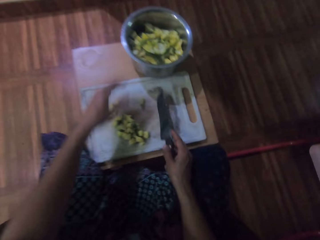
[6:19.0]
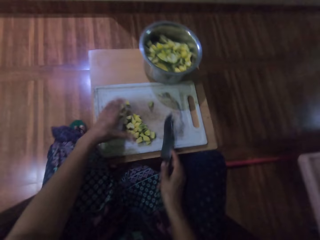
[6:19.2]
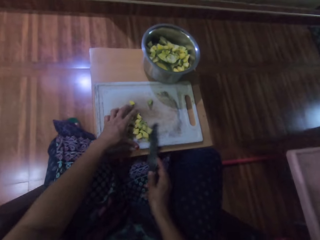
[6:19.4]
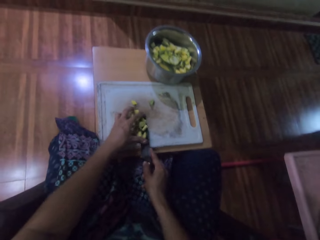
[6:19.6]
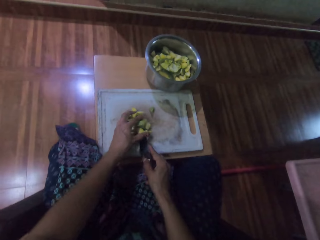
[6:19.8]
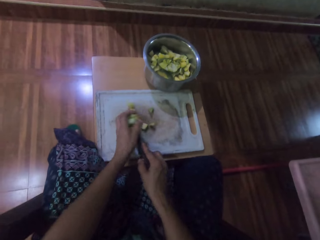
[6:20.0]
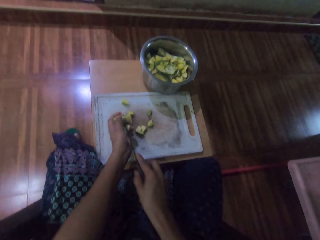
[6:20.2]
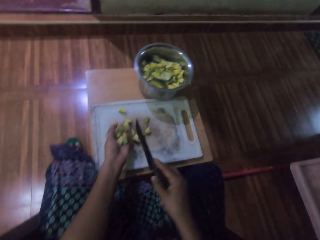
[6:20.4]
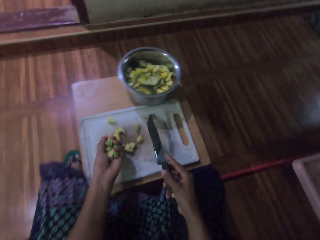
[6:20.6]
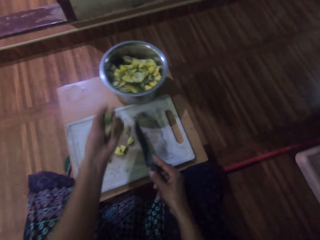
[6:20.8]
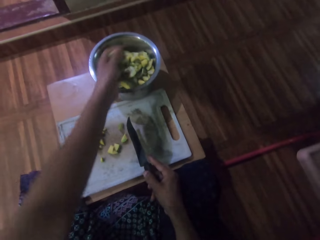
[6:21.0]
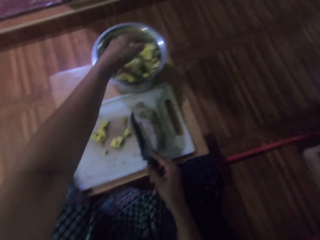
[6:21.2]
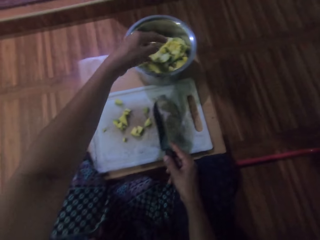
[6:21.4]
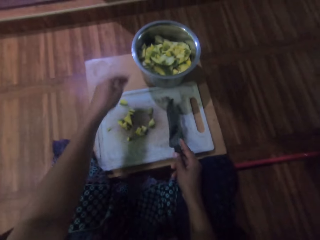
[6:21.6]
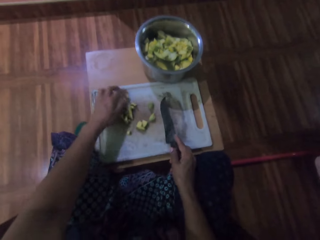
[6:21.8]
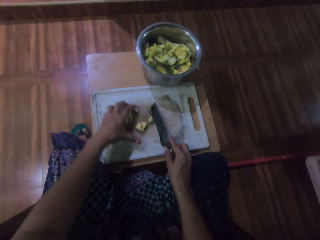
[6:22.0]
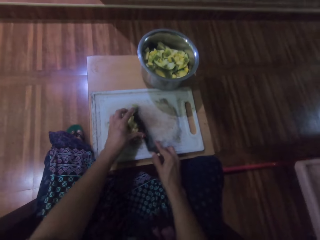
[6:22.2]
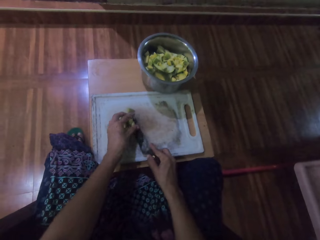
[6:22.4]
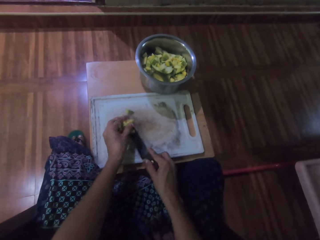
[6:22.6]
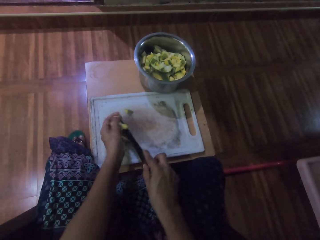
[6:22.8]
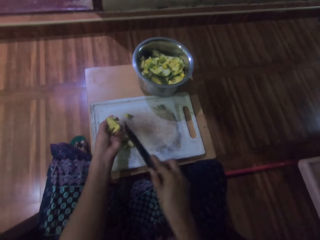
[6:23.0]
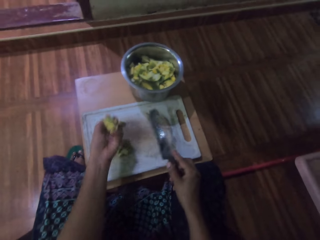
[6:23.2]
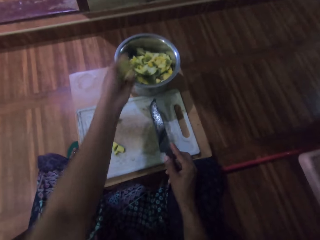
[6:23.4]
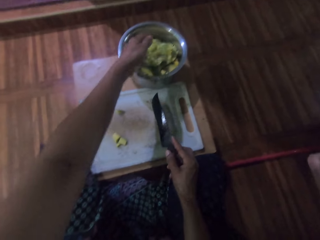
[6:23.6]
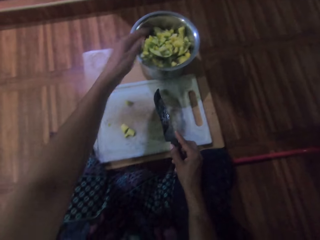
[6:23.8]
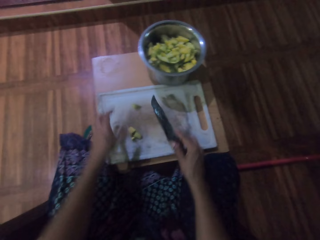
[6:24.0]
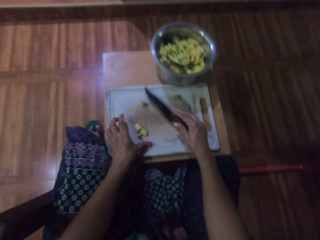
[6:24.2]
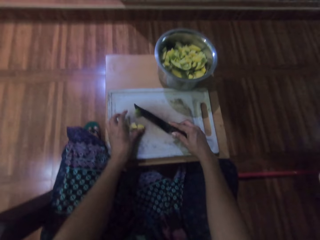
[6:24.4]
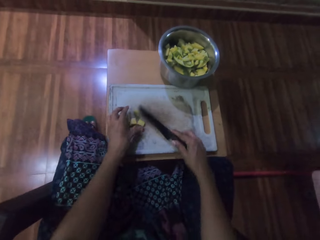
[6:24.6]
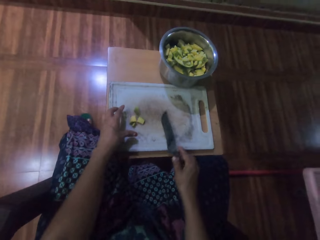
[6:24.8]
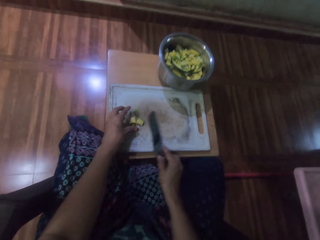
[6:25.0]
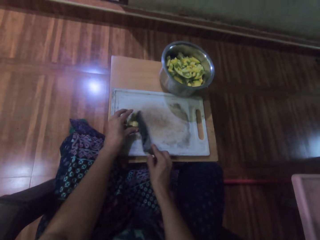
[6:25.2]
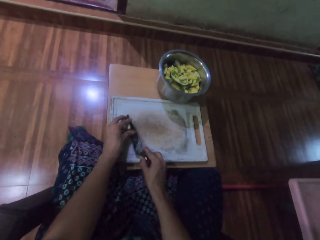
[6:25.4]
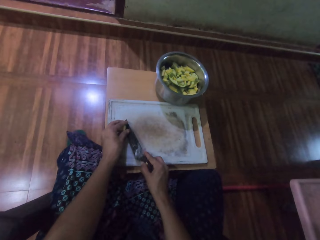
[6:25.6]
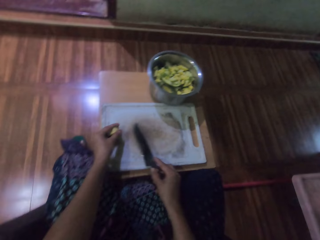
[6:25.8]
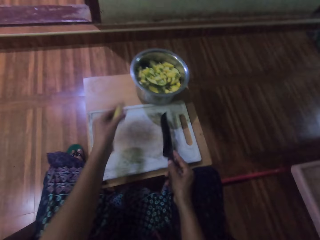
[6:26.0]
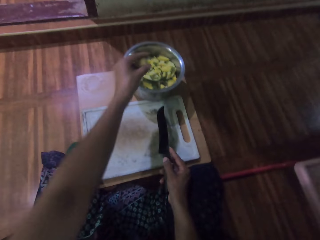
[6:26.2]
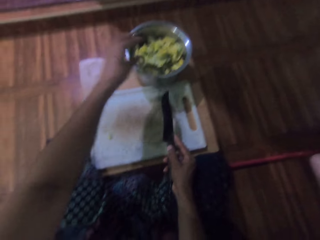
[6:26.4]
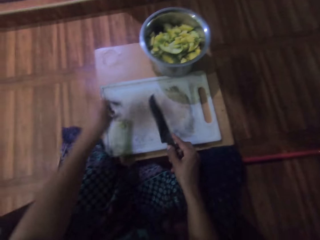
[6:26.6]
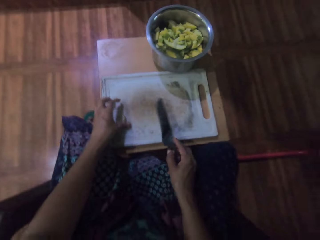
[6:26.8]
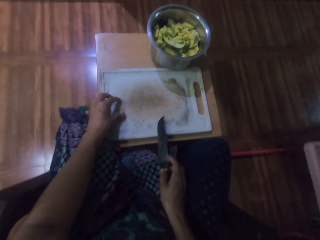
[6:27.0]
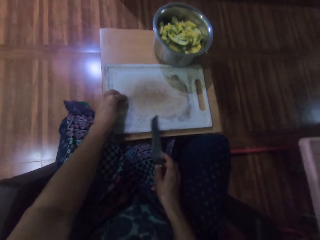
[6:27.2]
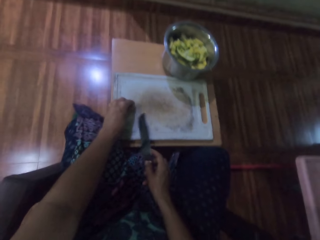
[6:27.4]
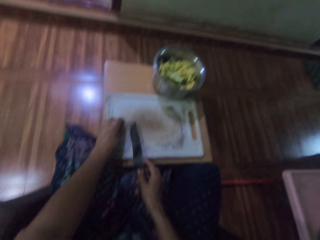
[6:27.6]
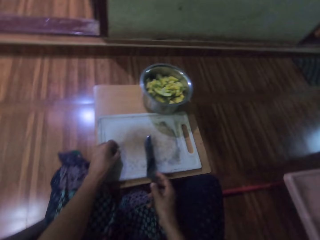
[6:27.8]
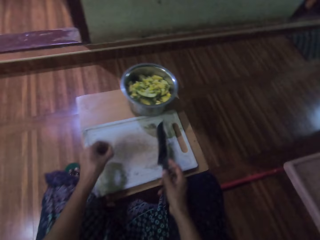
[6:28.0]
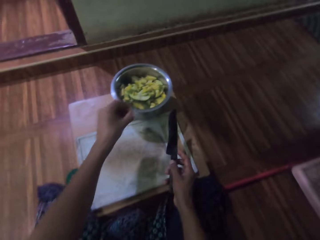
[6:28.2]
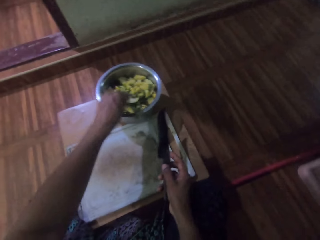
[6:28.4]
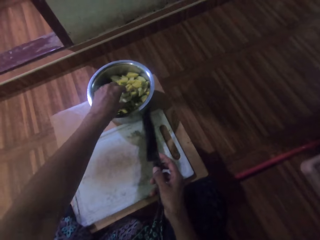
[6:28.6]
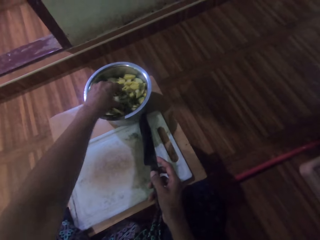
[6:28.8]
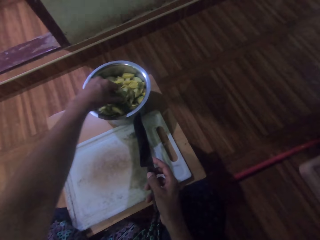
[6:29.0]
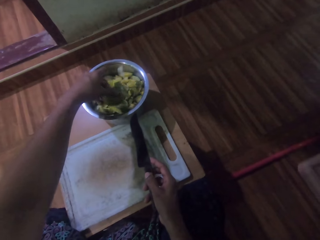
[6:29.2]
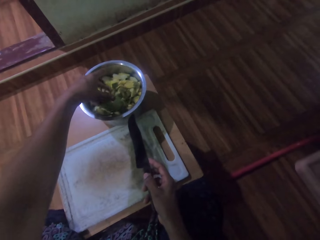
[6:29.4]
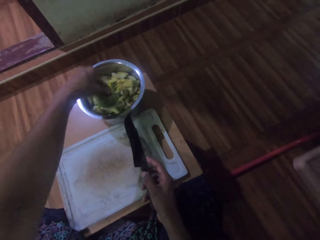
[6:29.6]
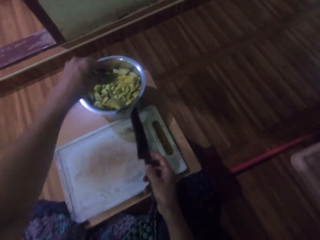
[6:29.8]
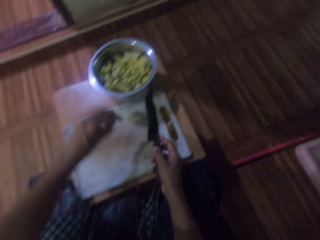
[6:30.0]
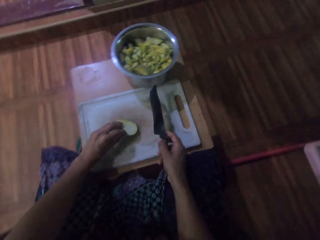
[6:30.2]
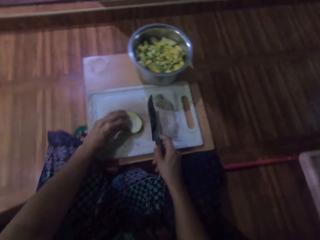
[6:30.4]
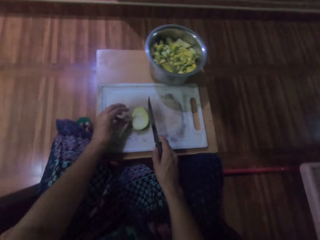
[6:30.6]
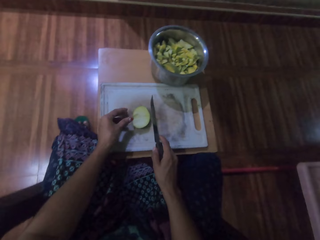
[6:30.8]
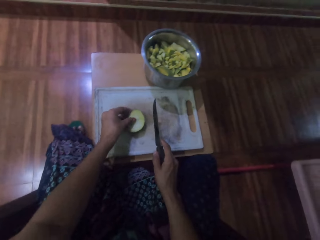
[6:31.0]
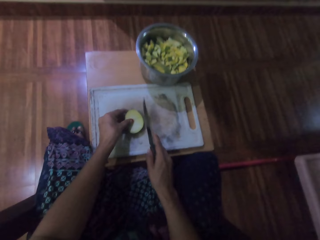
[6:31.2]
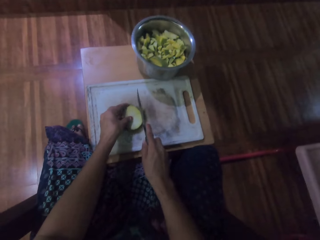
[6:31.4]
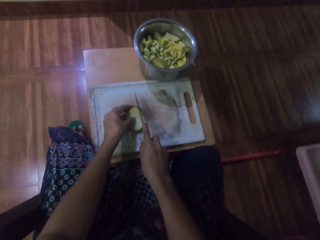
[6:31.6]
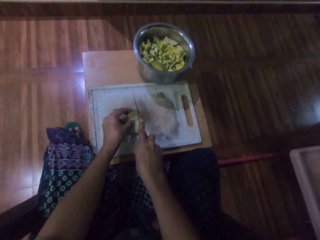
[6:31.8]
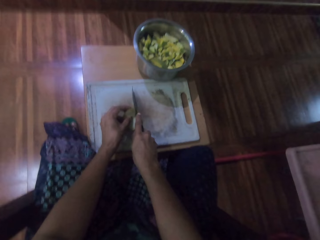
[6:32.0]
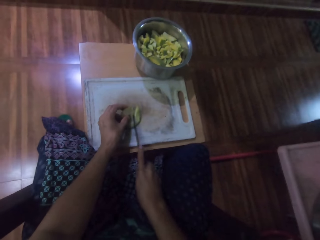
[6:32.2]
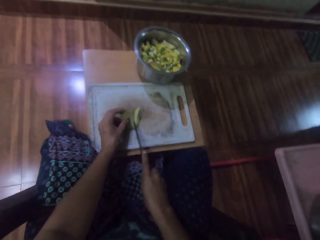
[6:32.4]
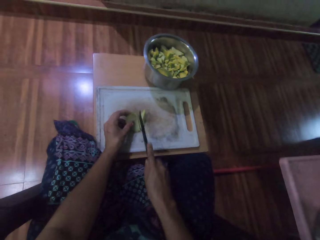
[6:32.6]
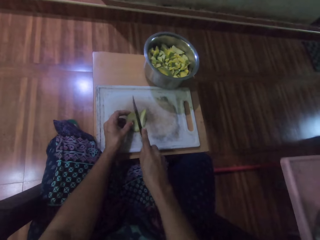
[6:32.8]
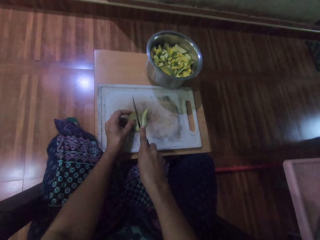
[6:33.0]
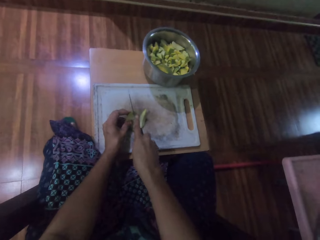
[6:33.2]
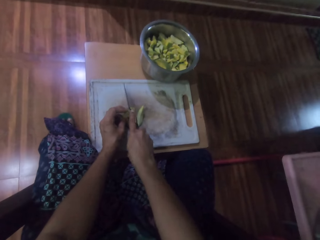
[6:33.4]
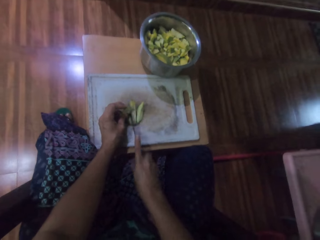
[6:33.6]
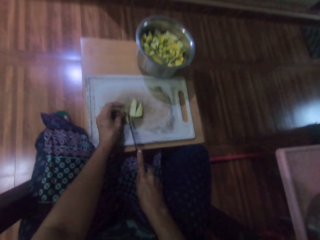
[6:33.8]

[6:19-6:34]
The camera wearer picks up the potato pieces and drops the potato pieces in a pot. They pick up the potato pieces and drop the potato pieces in the pot. They pick up the potato pieces and drop the potato pieces in the pot. They pick up a piece of potato and drop the piece of potato in the pot. They pick up a potato from the pot. They dice the potato.

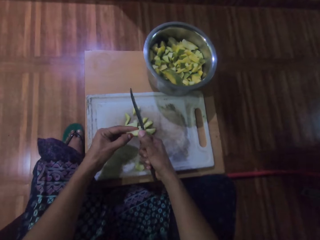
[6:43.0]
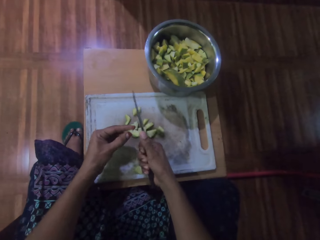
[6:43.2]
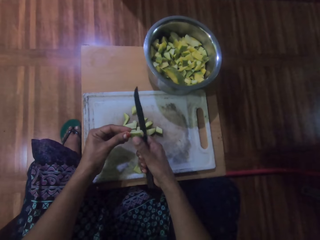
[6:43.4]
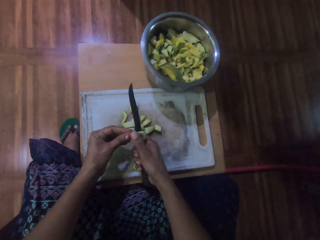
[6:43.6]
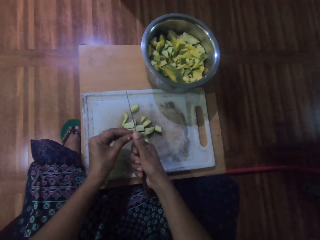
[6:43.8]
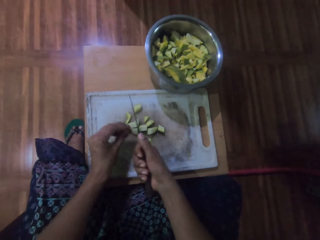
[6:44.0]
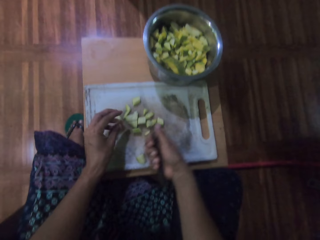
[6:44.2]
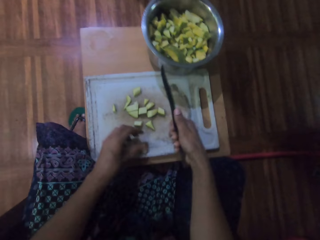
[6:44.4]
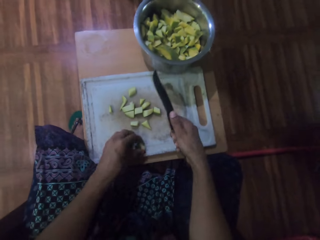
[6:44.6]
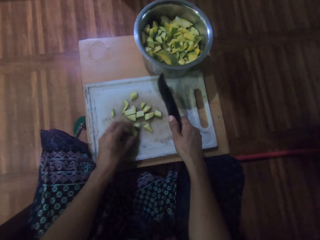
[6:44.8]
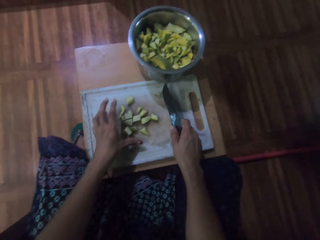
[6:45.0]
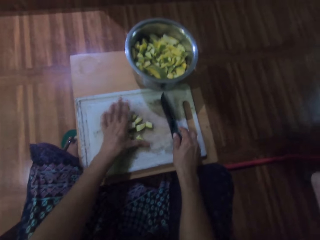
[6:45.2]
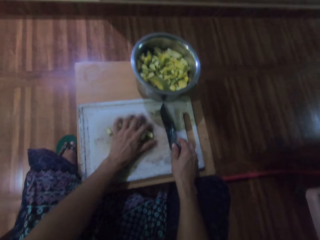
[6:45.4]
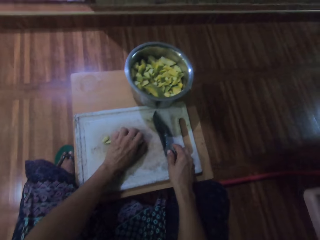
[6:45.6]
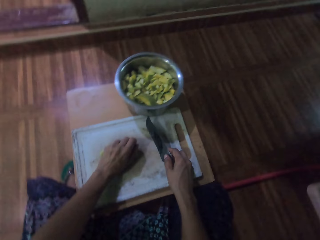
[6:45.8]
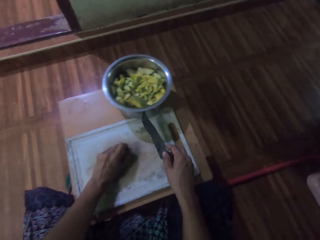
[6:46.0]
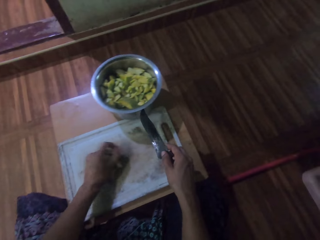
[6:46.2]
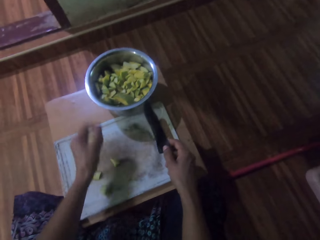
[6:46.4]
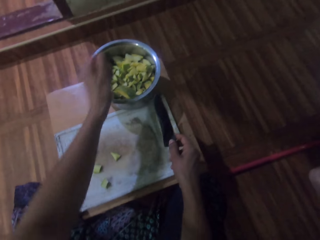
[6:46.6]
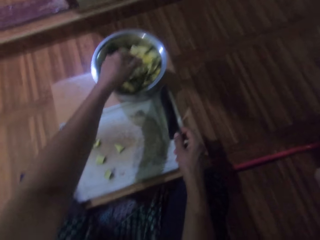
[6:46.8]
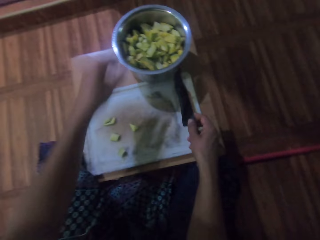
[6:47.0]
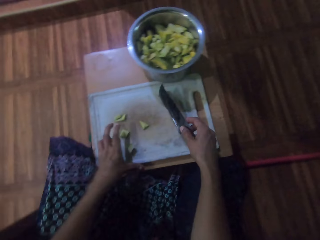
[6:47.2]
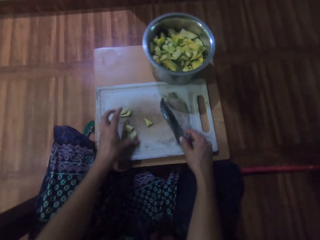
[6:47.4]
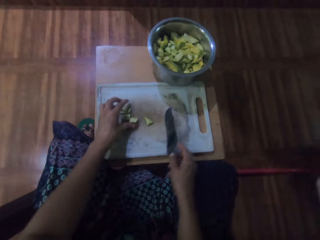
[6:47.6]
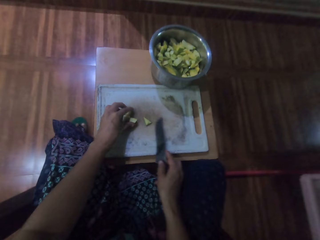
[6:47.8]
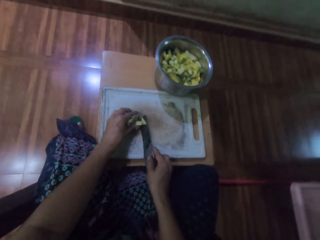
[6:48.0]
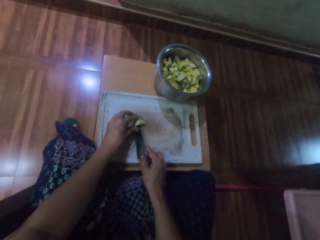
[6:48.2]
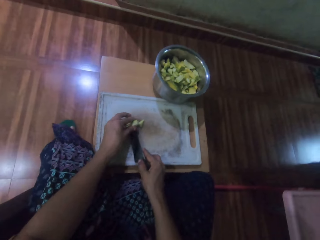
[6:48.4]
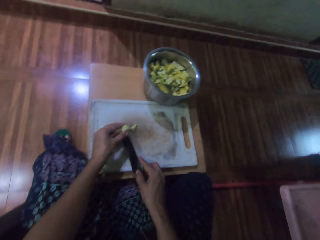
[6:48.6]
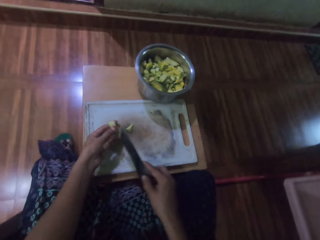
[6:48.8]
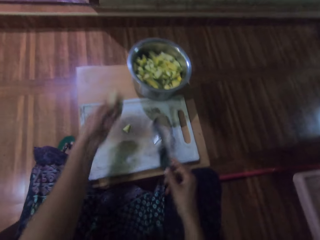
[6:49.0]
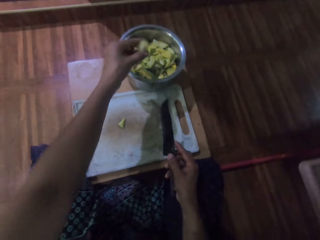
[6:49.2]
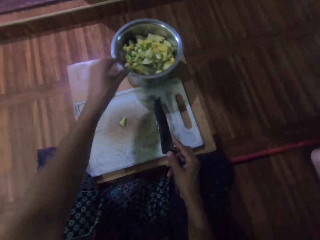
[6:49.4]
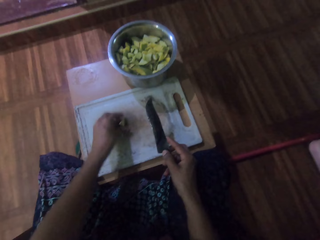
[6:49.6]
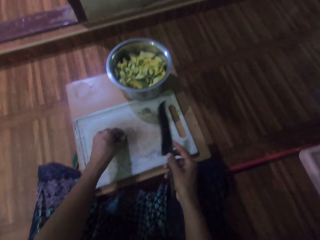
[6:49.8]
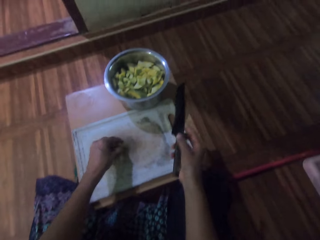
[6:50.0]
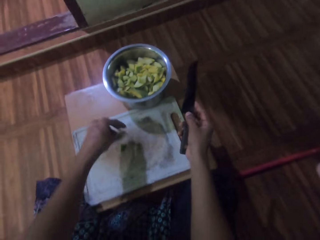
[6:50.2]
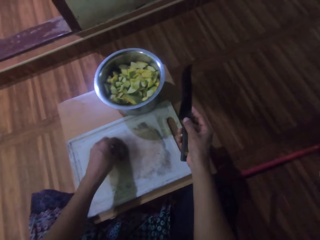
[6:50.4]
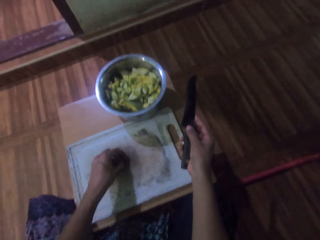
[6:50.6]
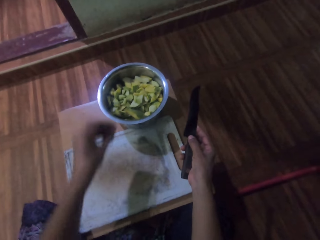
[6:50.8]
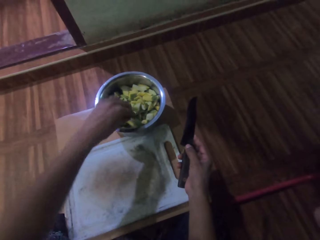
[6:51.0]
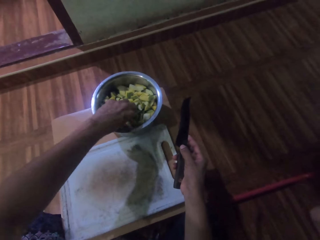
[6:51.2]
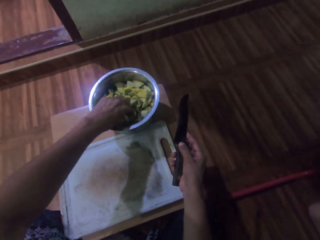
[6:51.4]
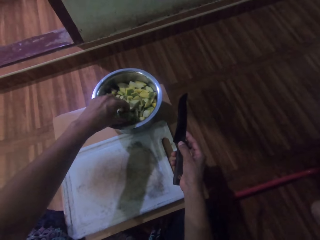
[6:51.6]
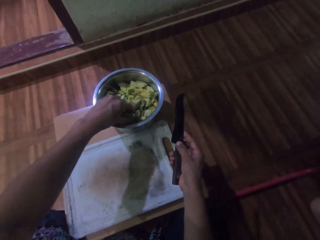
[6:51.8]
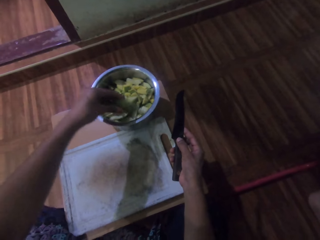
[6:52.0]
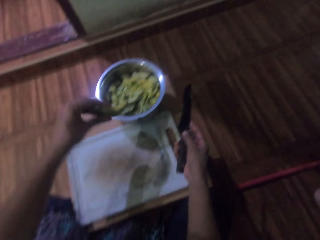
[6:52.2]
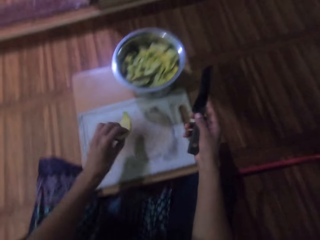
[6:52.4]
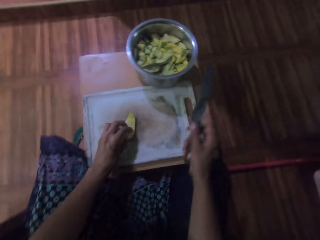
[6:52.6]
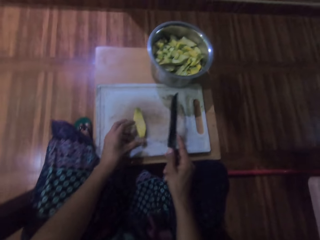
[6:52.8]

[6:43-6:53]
The camera wearer picks up the potato pieces and drops the potato pieces in a pot. They pick up the potato pieces and drop the potato pieces in the pot. They pick up a piece of potato and drop the piece of potato in the pot. They pick up a potato from the pot.
